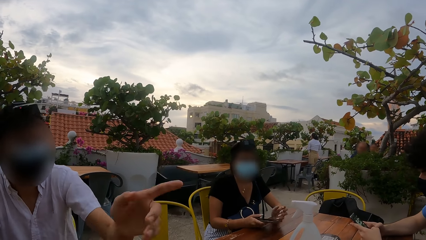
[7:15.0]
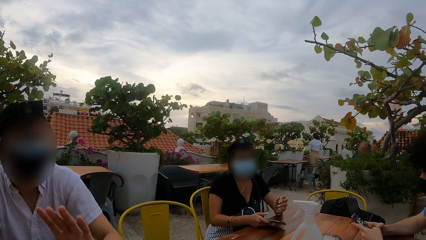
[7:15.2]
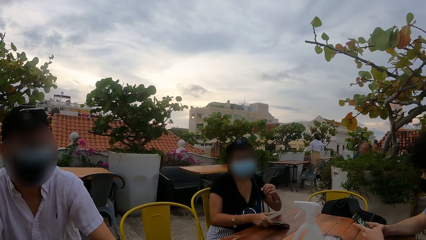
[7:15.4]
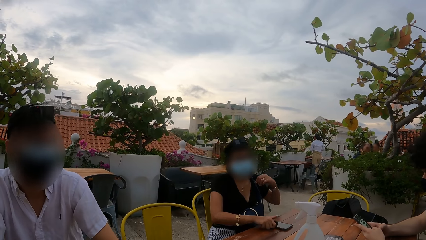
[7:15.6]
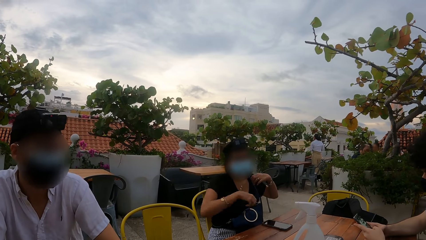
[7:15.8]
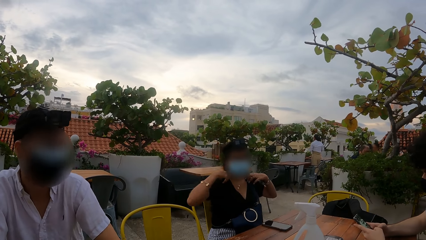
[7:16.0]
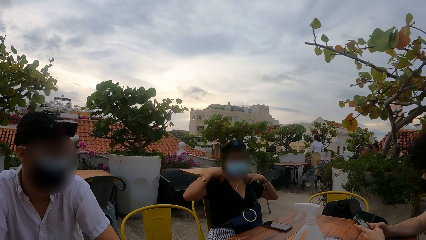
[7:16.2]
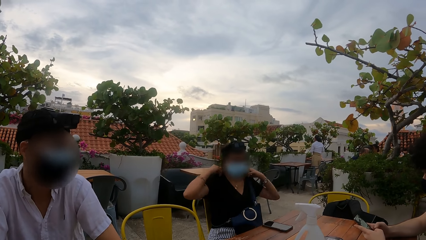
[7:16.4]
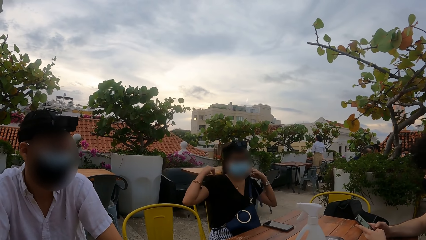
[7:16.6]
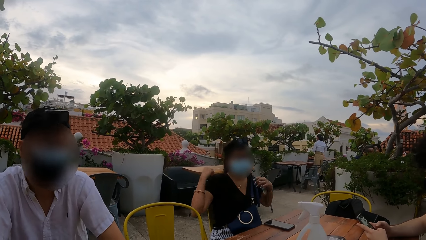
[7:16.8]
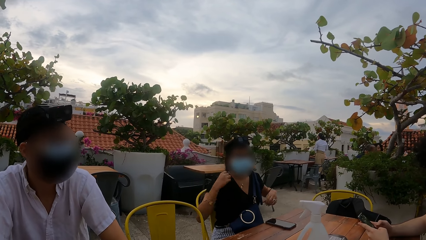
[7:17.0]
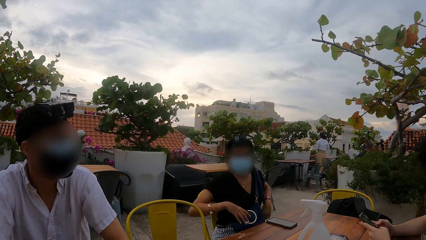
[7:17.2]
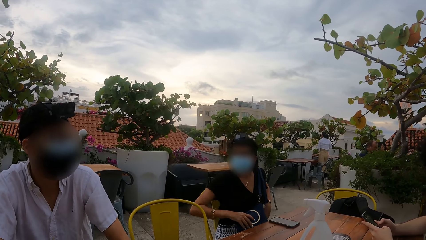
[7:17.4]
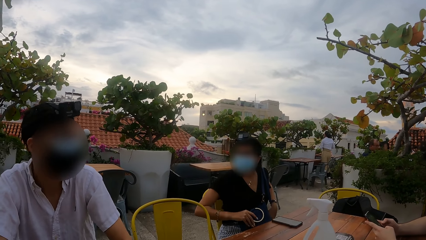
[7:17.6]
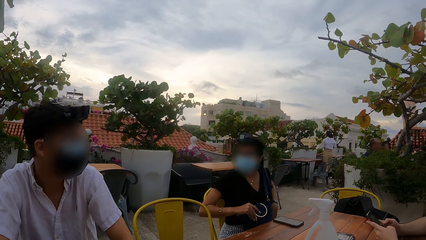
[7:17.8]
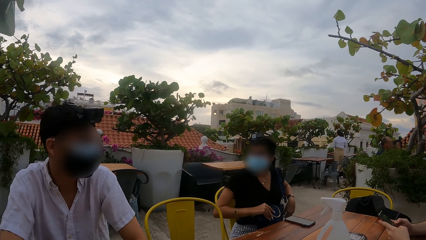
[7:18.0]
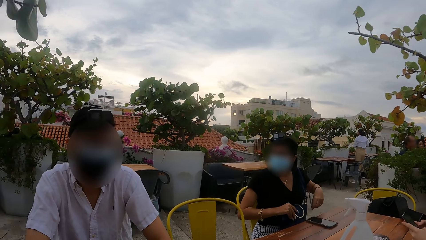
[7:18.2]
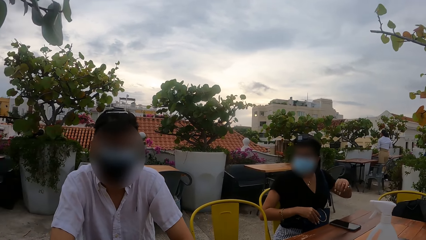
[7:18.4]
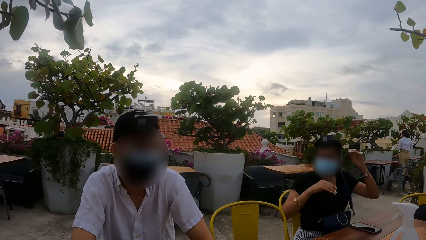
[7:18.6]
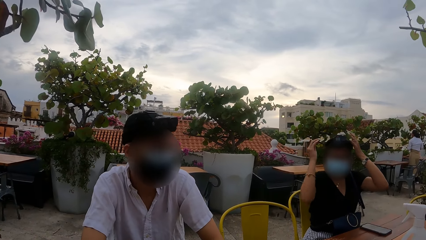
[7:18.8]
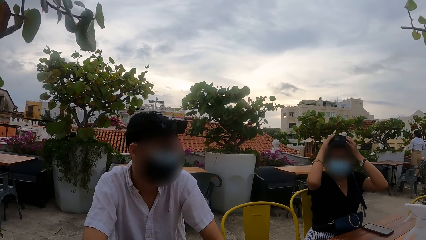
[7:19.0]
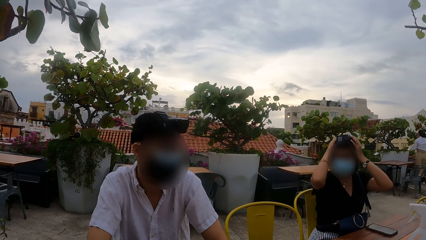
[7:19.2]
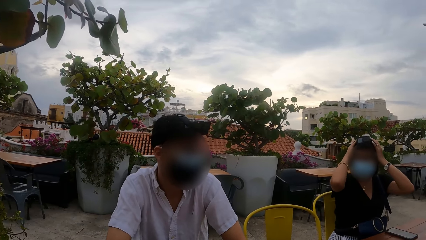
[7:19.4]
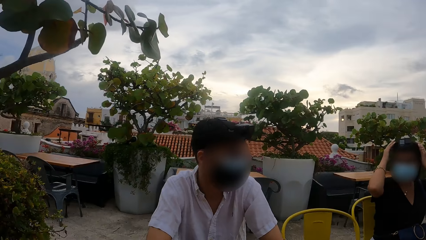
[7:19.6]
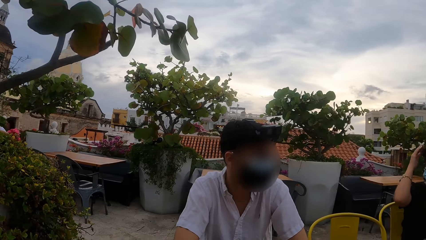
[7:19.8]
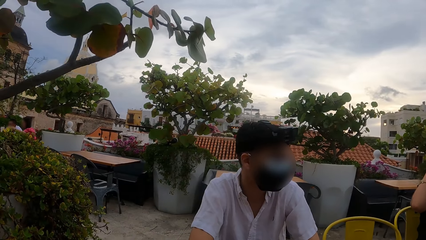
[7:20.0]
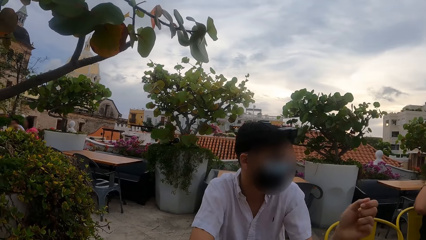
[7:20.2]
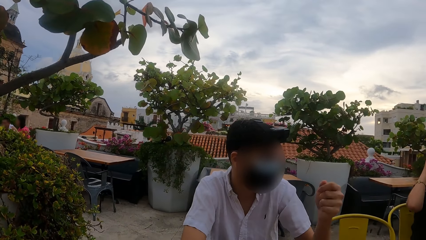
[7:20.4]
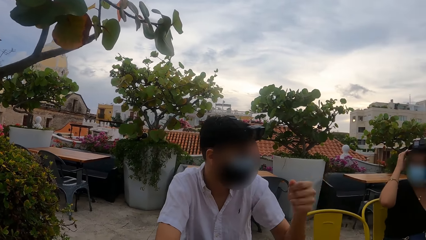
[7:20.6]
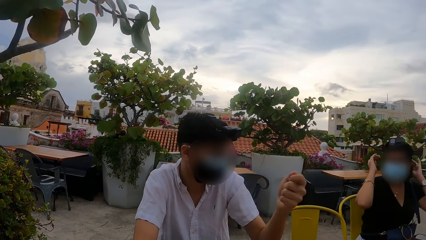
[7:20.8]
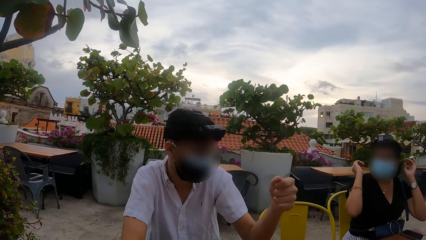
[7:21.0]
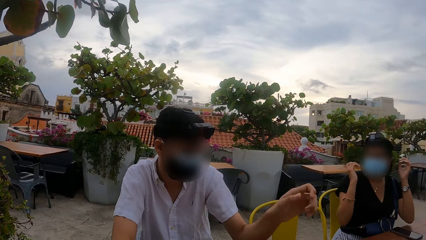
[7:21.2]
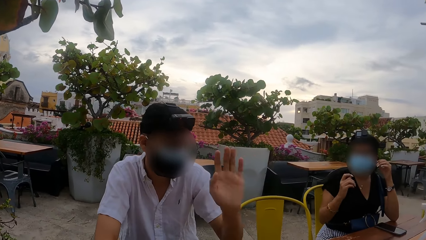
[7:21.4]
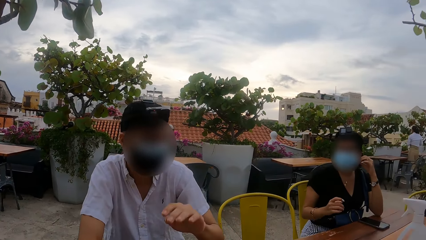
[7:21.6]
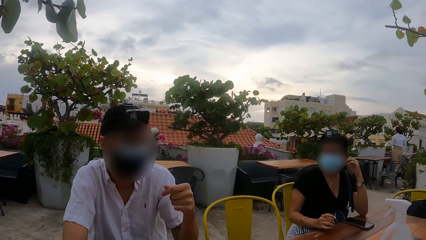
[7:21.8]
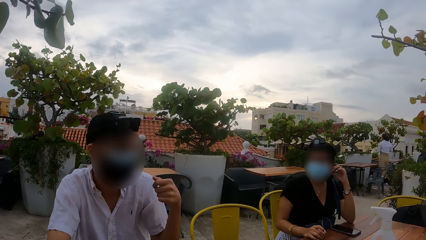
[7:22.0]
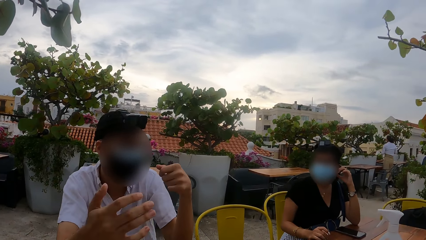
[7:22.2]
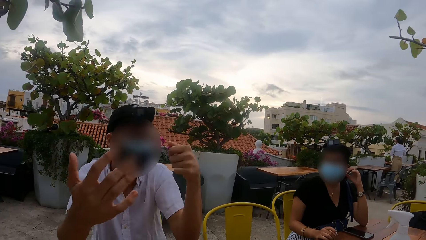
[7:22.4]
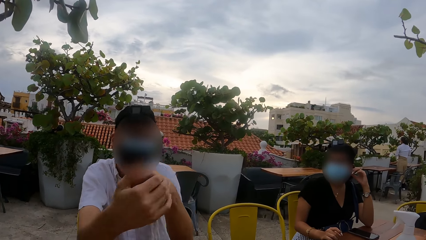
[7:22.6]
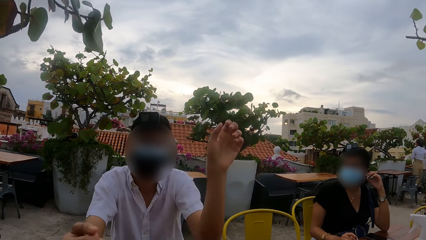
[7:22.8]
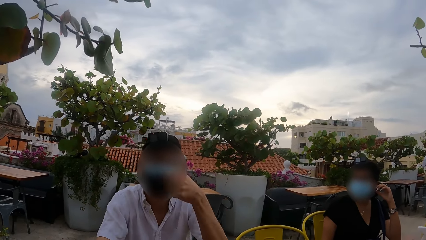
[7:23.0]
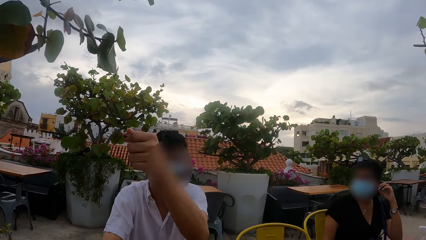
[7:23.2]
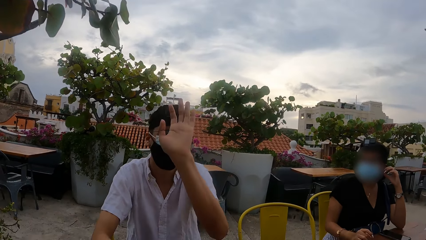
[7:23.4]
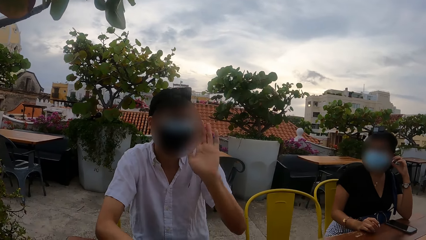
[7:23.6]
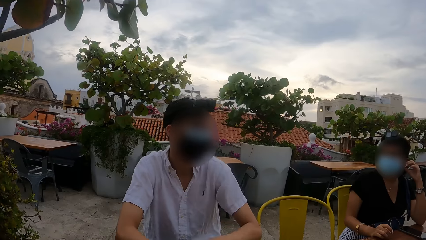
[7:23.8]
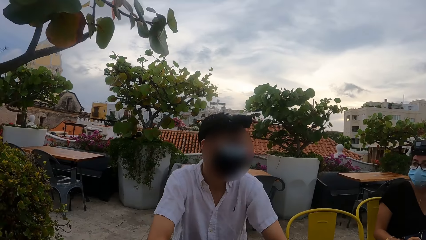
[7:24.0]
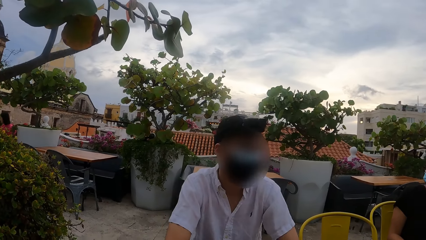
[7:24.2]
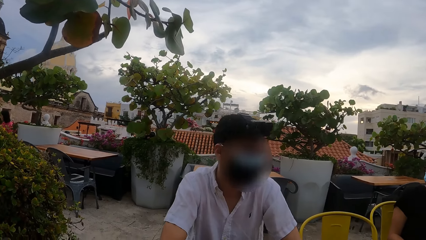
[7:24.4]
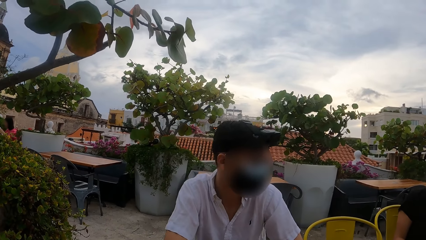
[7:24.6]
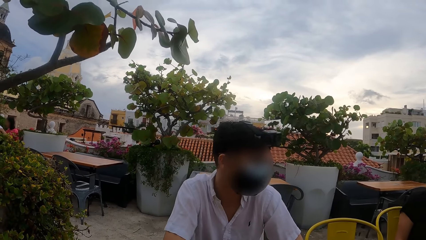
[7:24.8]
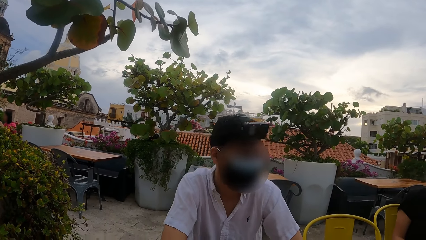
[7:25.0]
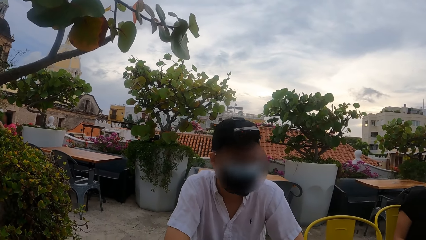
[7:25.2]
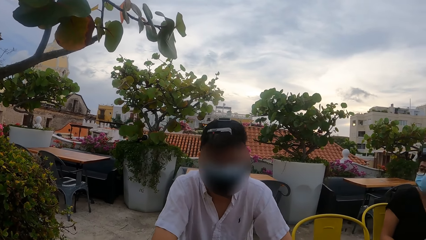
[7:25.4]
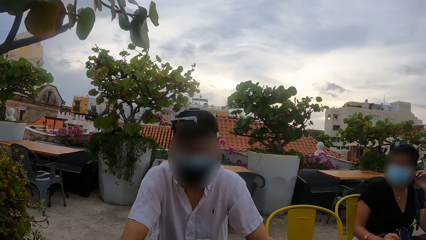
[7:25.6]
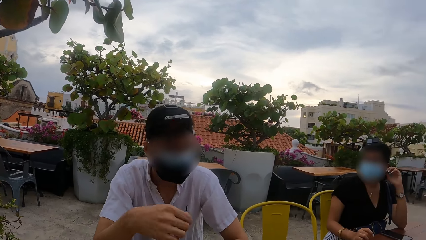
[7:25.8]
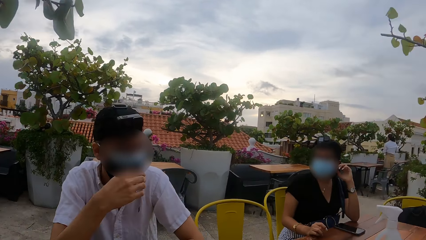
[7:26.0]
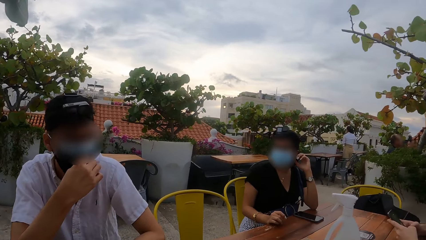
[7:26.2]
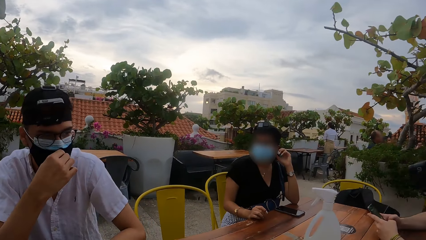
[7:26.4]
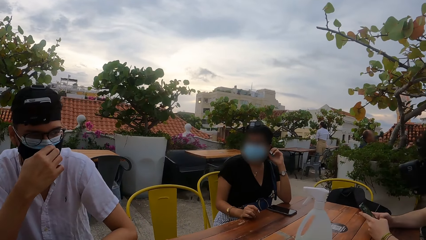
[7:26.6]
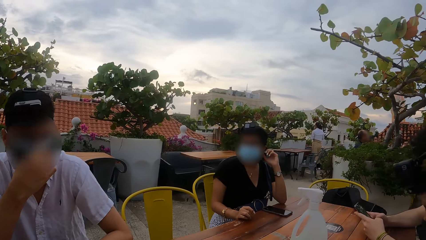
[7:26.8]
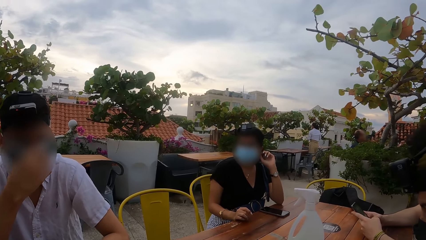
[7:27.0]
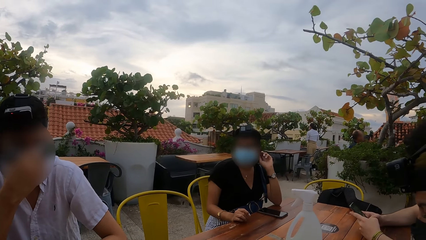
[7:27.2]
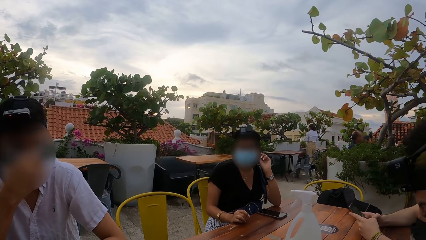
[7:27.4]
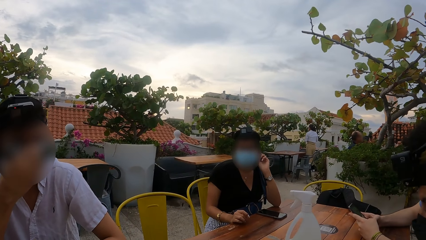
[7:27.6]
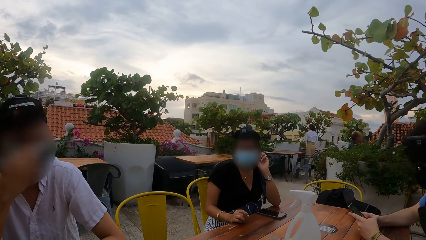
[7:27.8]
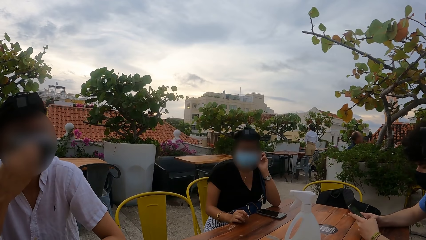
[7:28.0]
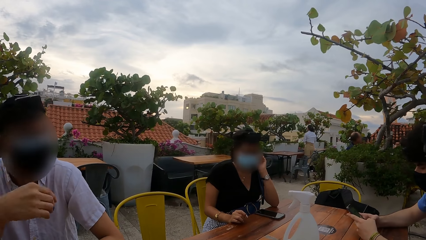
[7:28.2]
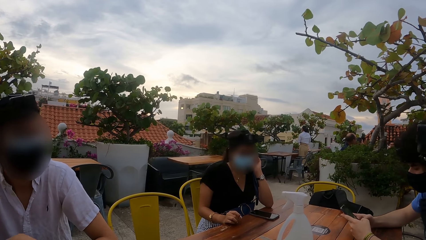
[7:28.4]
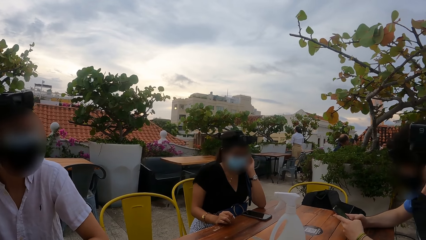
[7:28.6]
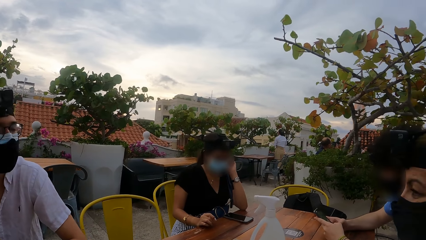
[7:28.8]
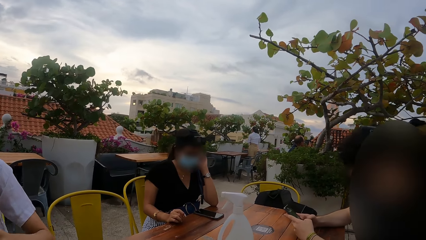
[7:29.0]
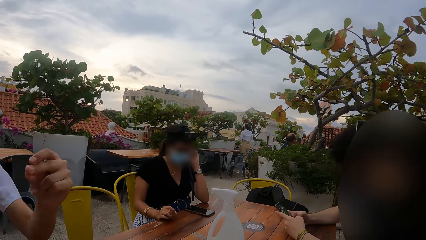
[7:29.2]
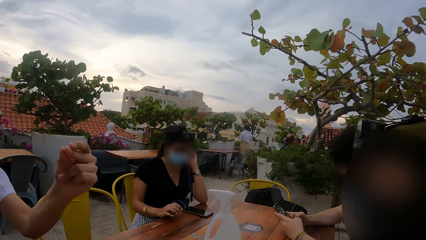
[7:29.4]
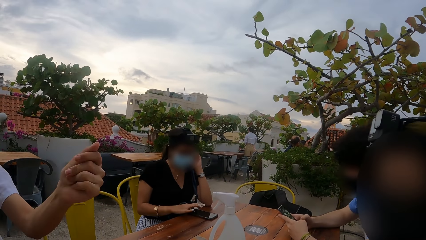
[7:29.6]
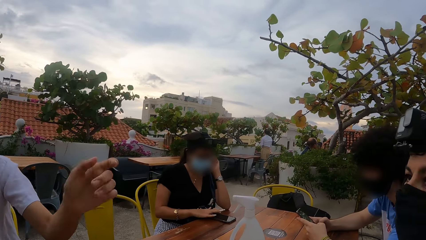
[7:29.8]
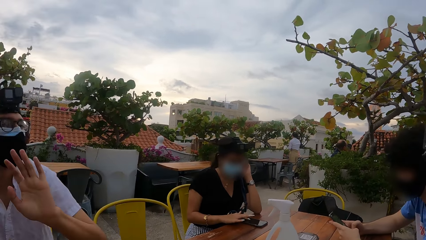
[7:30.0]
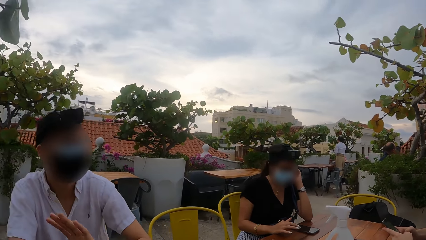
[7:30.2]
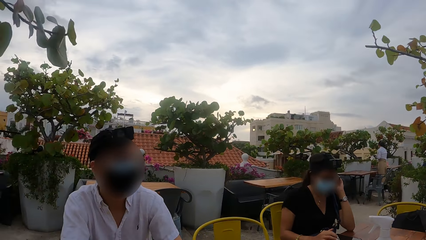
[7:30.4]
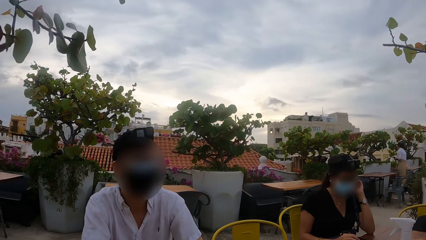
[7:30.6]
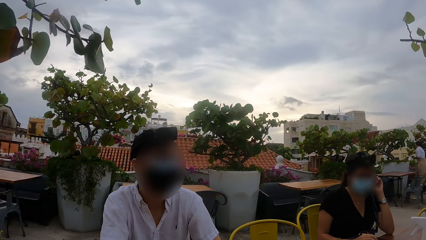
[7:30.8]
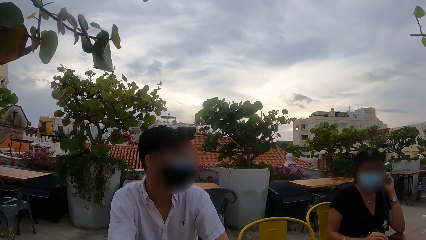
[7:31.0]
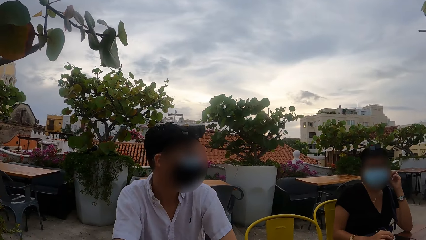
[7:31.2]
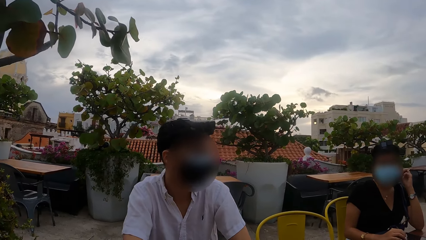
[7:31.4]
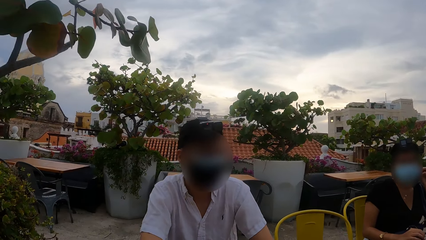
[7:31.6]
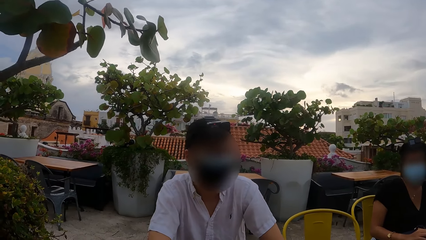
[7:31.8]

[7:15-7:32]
A woman adjusts her cloth with both hands and adjusts the headcam on her head with both hands. A man touches a nose mask on his face with his right hand.
